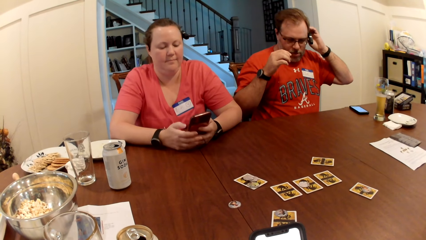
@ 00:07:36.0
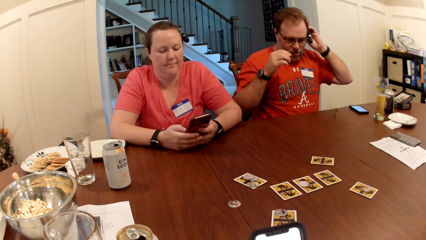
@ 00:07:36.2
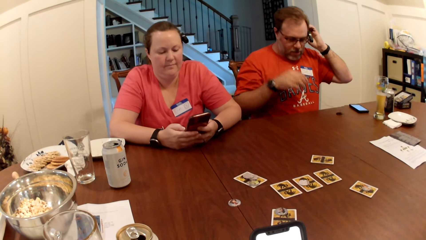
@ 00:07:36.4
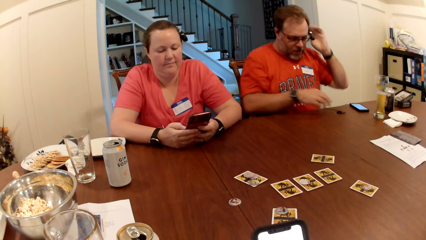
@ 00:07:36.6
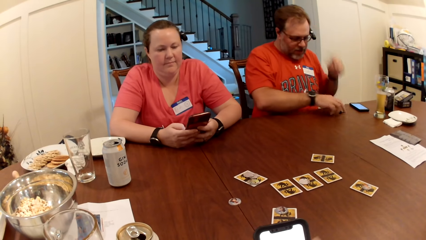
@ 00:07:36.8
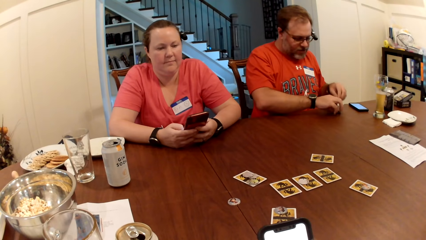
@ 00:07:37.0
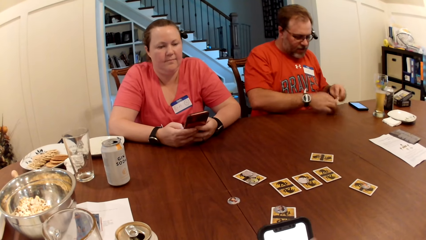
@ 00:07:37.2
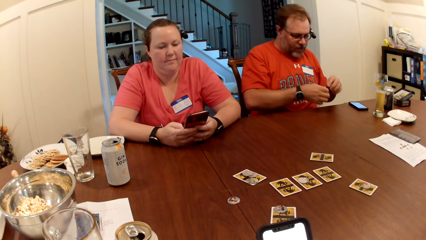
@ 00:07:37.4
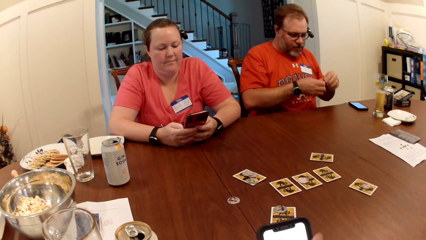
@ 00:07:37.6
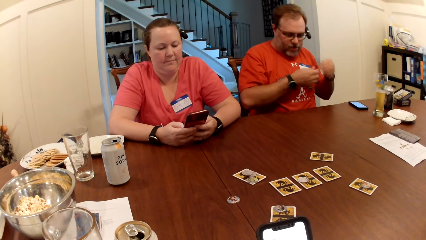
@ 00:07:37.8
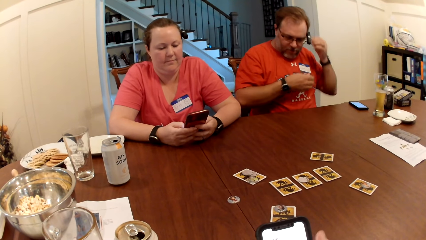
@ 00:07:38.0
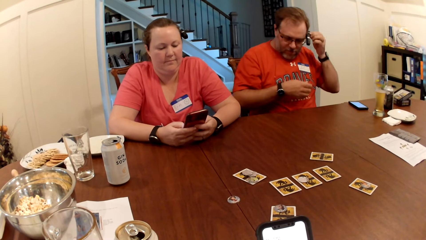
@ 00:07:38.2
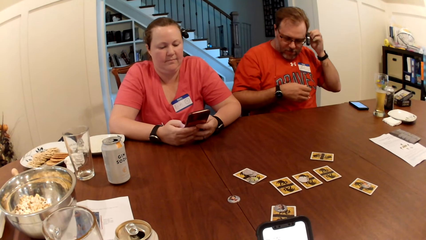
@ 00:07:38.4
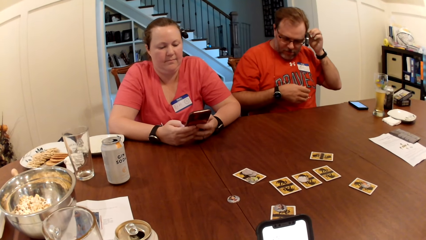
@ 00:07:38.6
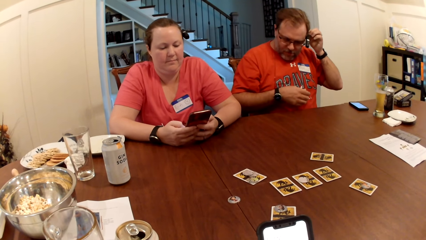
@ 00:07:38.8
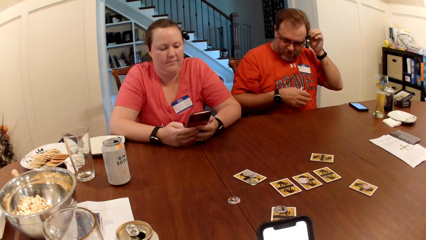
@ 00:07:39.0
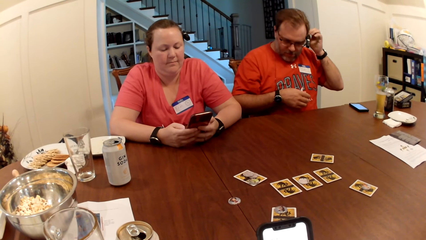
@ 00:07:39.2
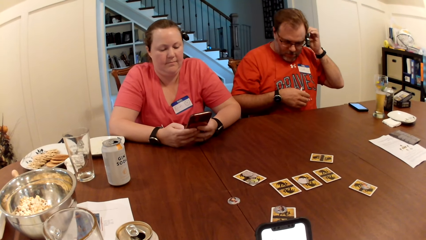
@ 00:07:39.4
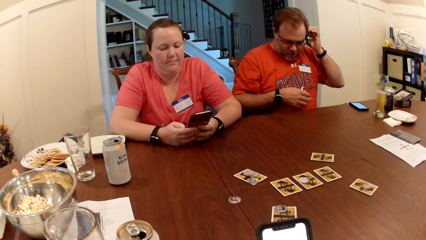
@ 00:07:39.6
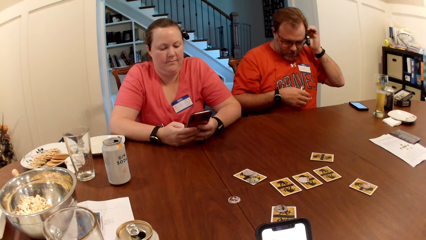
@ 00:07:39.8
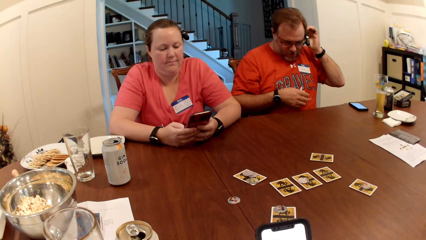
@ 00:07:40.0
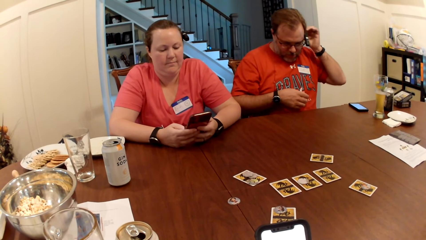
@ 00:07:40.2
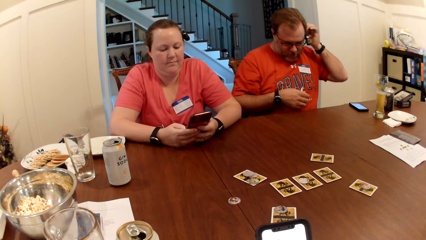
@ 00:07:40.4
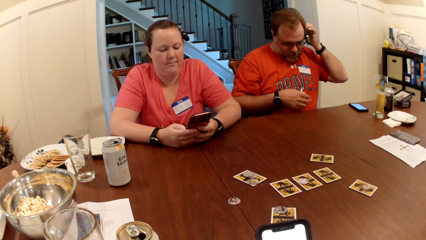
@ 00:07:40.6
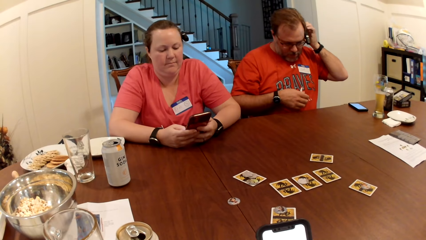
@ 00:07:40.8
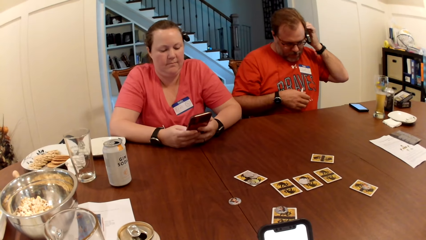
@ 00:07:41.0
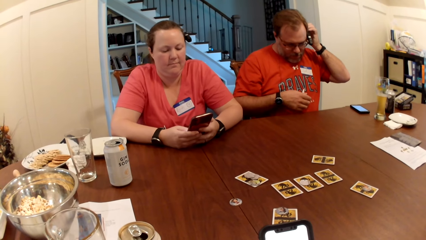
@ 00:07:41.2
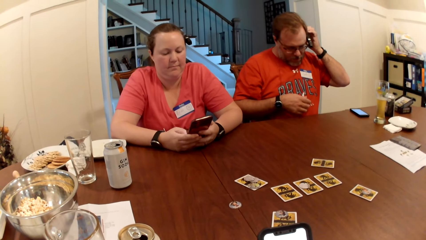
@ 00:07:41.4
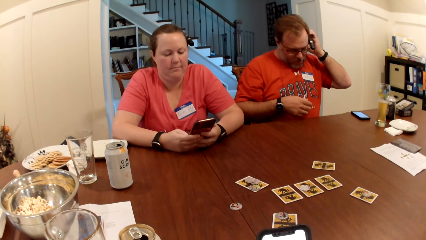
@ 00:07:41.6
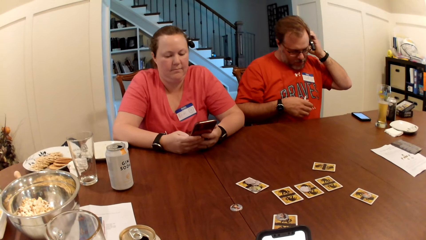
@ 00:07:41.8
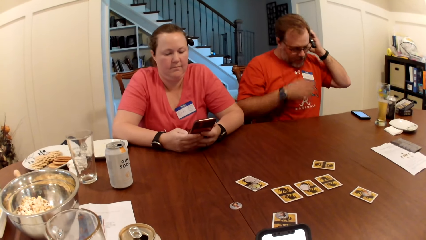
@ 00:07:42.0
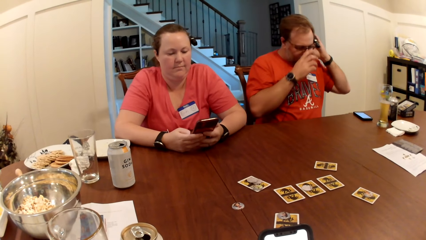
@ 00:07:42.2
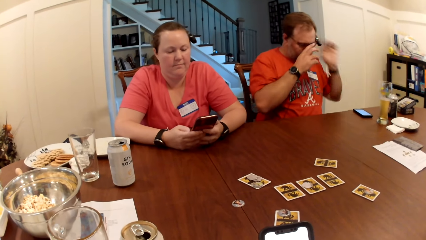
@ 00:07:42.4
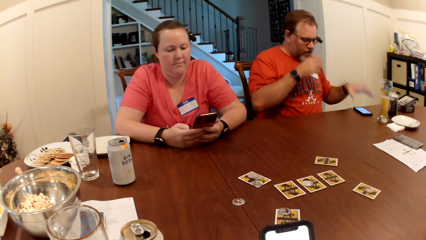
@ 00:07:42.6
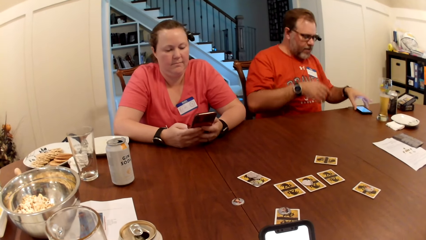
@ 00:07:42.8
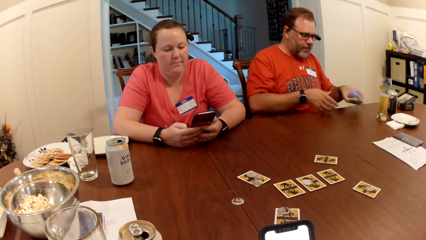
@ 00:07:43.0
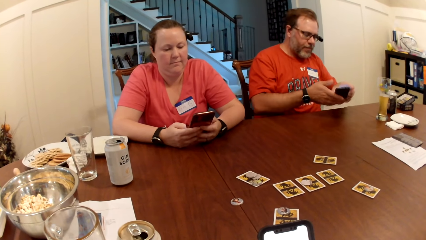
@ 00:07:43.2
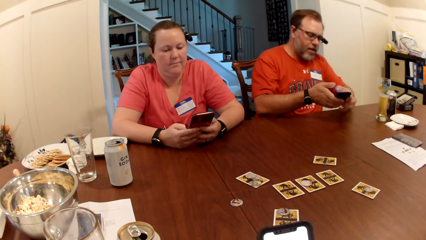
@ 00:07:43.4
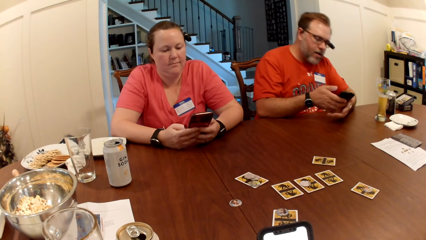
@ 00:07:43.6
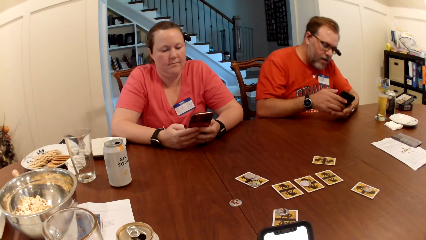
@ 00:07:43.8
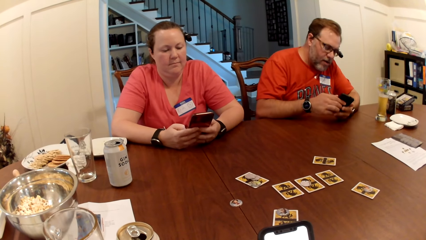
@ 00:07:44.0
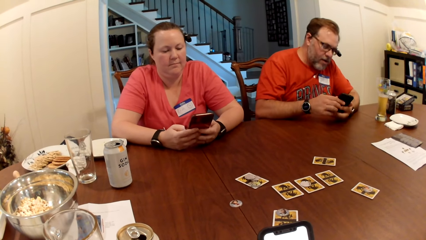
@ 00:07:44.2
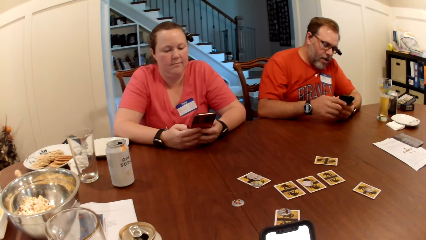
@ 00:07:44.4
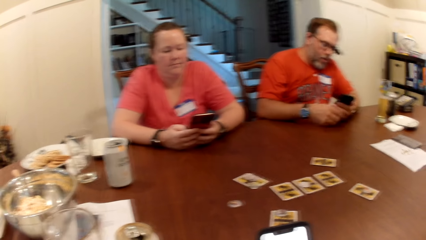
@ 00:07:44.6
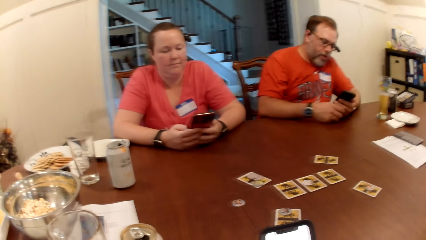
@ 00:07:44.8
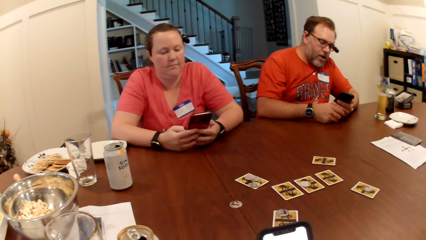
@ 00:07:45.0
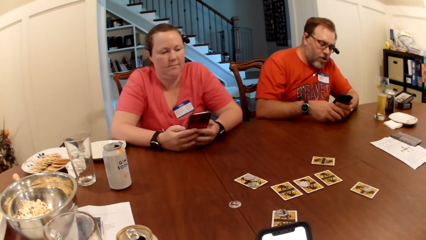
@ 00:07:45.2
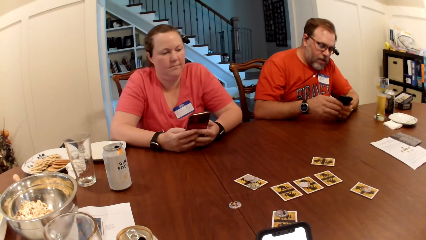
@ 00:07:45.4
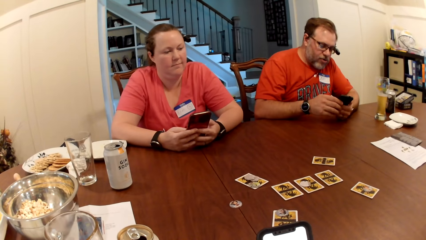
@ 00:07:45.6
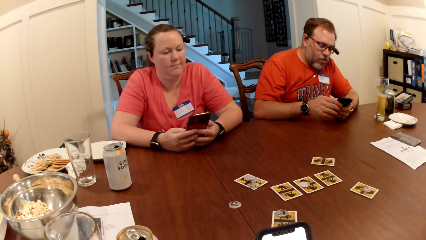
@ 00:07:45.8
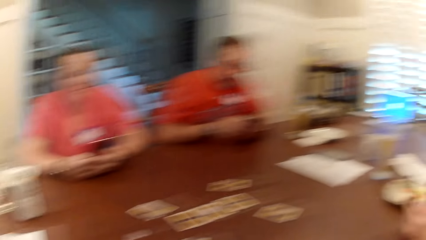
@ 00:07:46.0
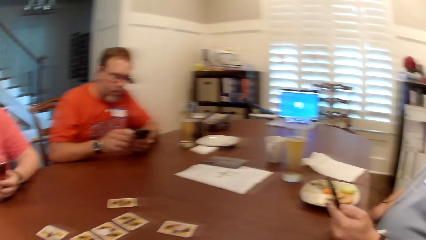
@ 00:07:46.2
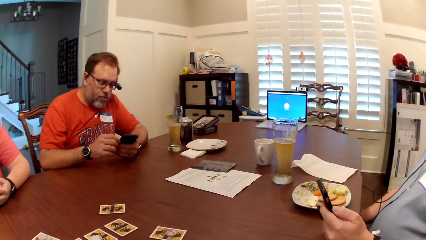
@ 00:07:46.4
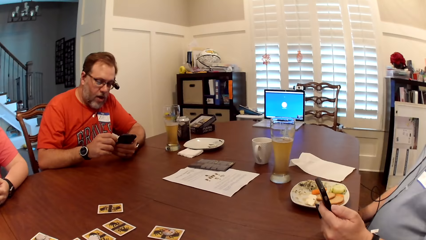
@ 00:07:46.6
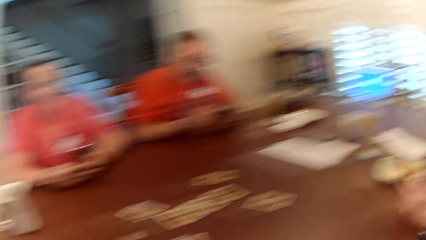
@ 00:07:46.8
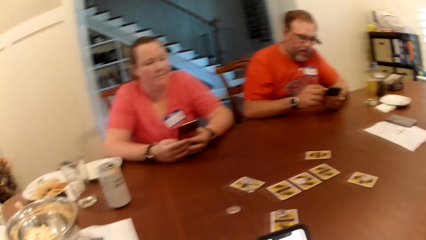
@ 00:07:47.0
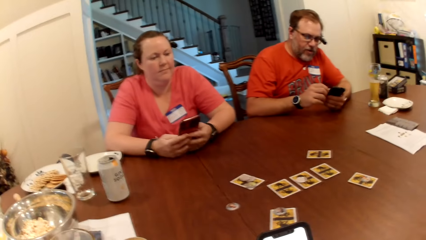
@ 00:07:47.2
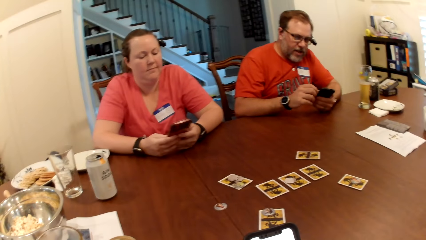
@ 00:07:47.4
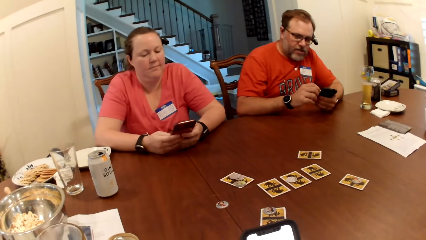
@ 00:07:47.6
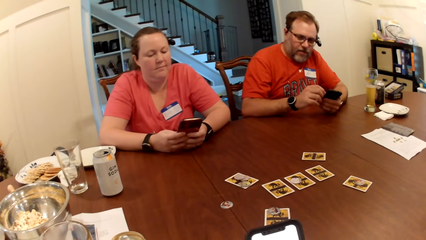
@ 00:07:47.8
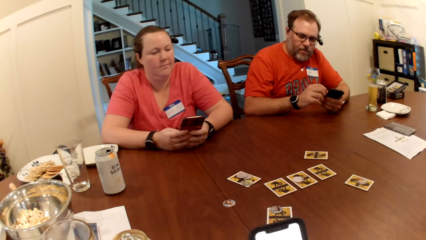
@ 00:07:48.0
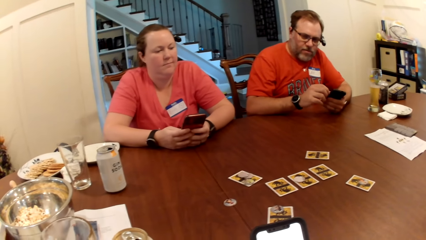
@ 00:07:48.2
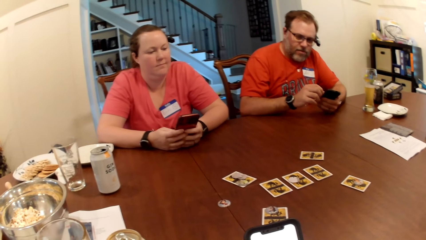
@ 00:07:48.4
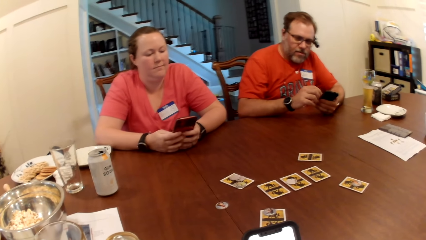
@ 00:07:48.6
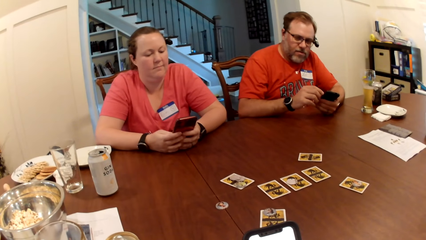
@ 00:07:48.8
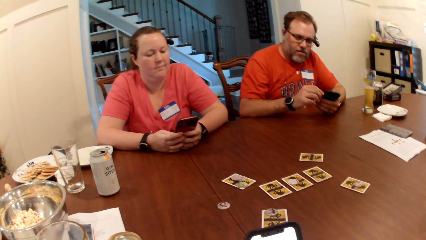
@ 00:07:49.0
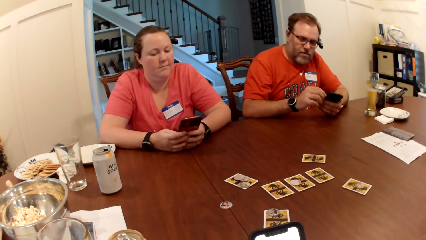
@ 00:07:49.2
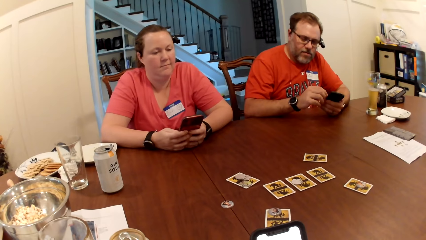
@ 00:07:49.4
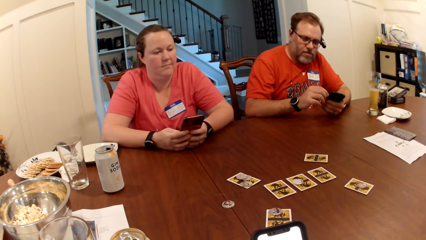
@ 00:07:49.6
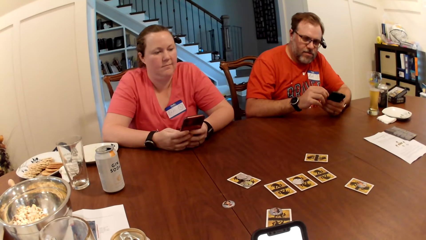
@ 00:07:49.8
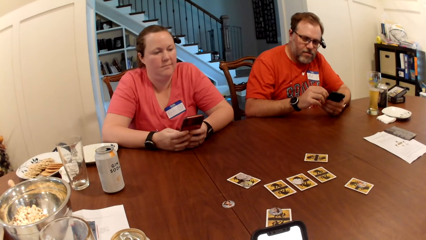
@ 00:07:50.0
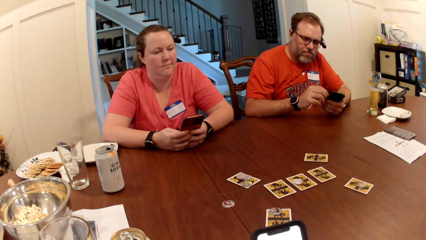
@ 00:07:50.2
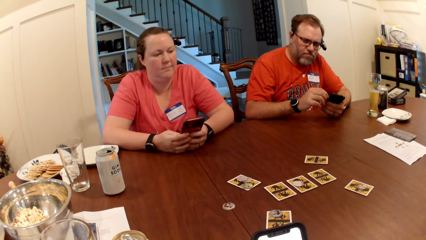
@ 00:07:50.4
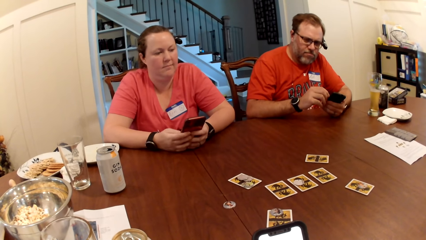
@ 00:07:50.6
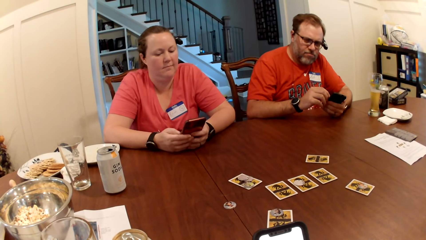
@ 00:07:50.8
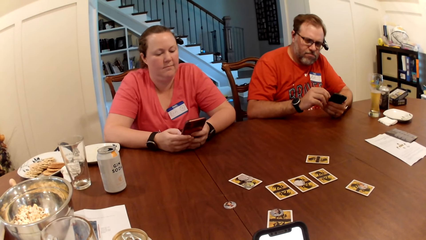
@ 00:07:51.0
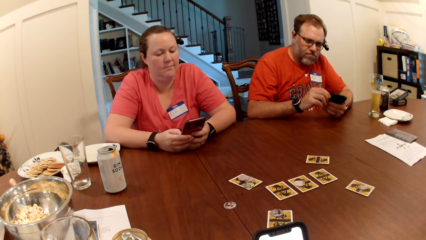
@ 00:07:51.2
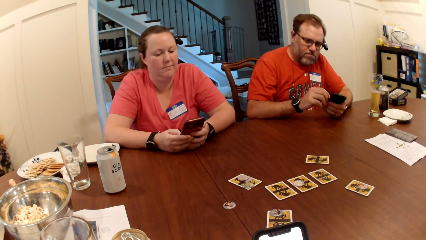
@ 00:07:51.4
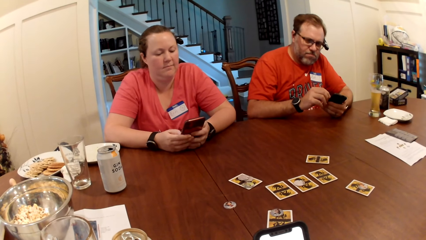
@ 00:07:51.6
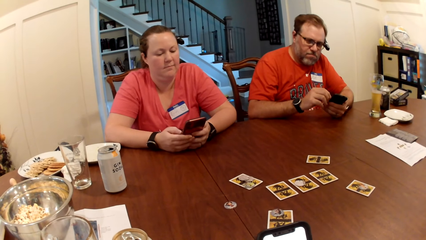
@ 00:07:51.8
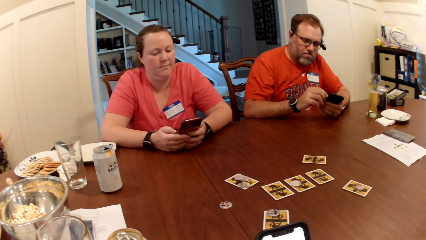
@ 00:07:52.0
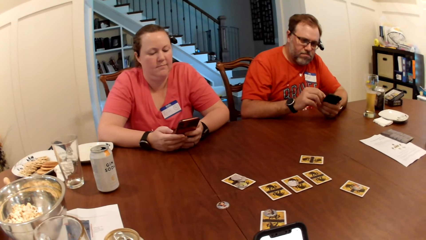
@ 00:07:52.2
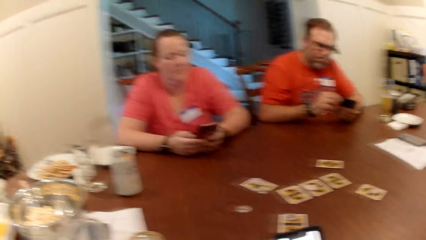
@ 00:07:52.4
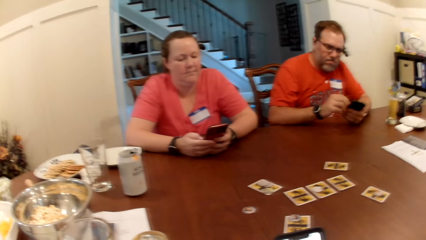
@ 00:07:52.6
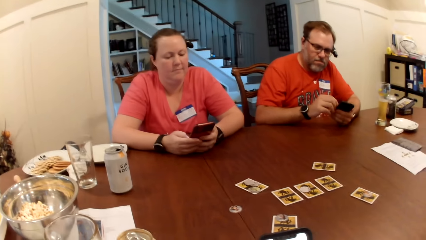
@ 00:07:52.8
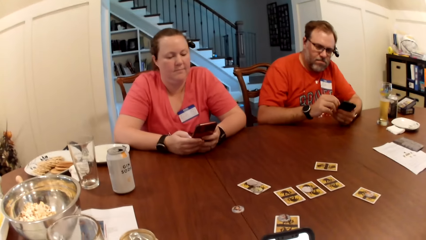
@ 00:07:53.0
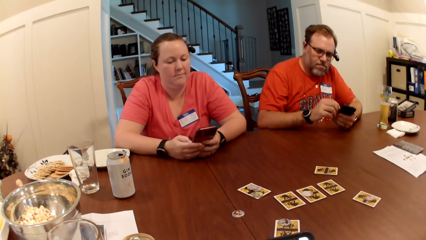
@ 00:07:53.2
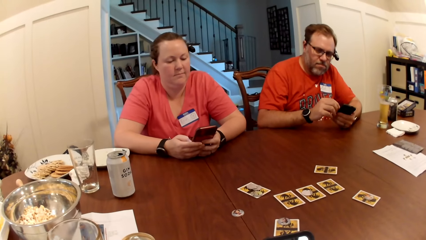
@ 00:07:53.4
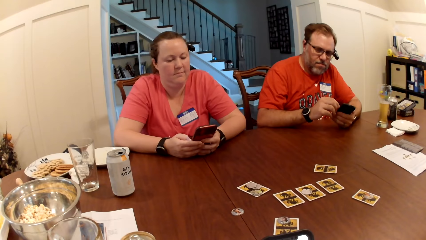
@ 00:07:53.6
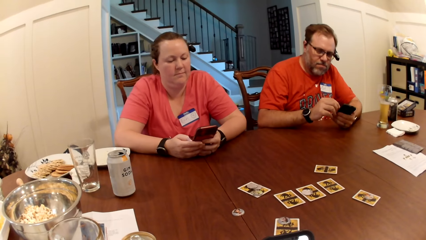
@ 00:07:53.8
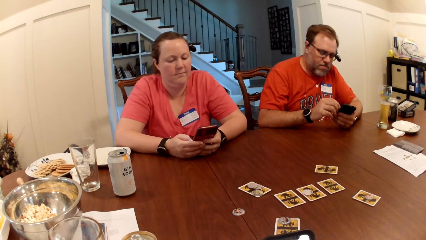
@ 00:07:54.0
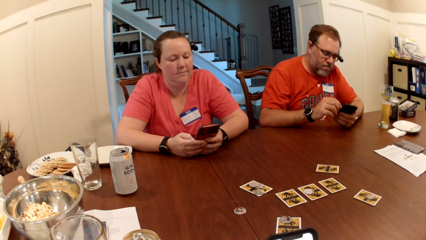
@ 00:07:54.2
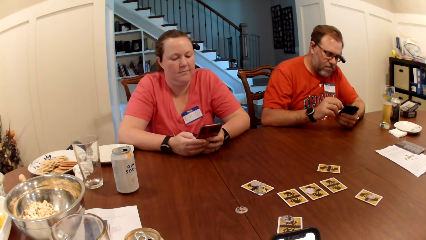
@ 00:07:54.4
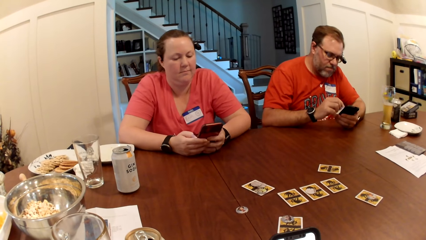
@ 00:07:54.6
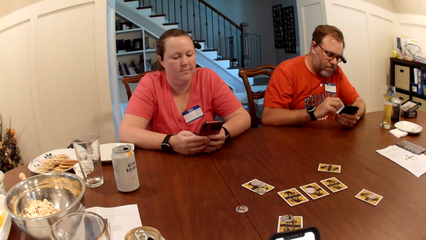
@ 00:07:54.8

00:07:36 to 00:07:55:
A man picks the earpiece on the table with his right hand. The man passes the earpiece from his right hand to his left hand and puts the earpiece in his ear with his left hand. The camera wearer operates a phone. The man picks his phone with his left hand. The man operates the phone. The man holds the phone with both hands. The man holds the phone with his left hand. The camera wearer looks around. They operate the phone.
